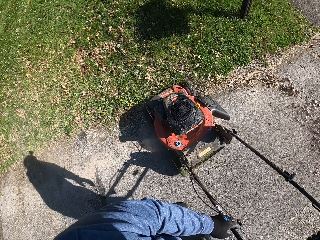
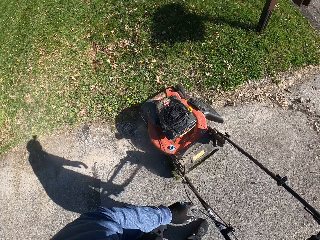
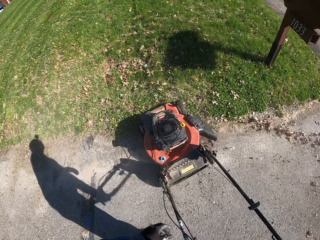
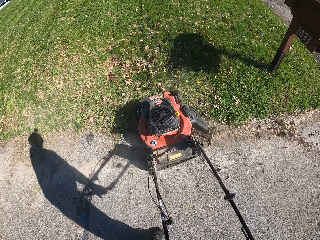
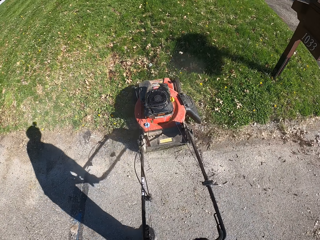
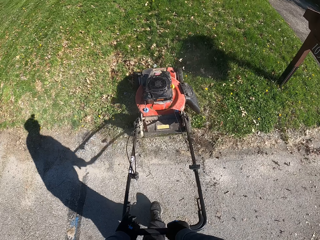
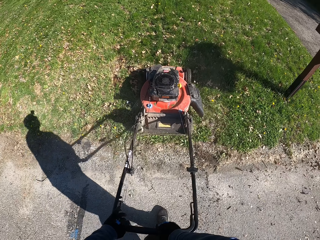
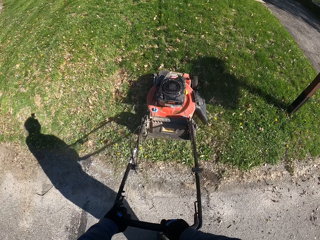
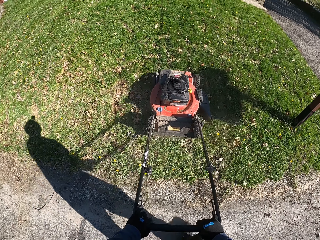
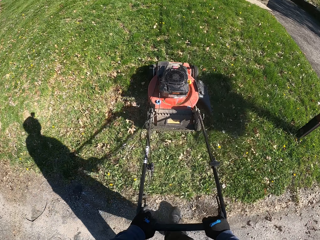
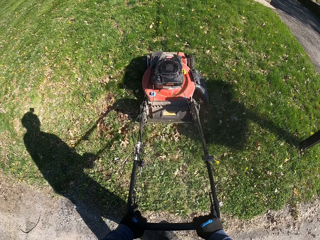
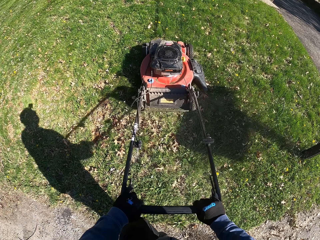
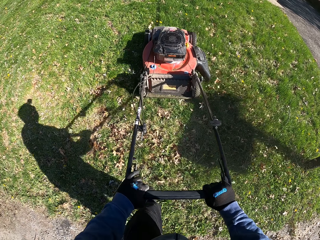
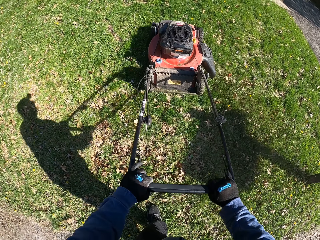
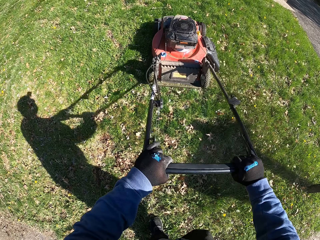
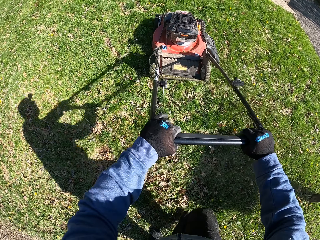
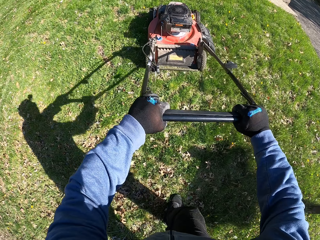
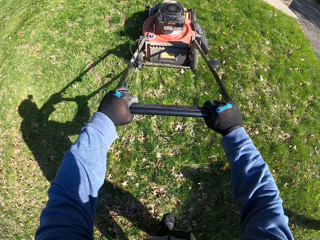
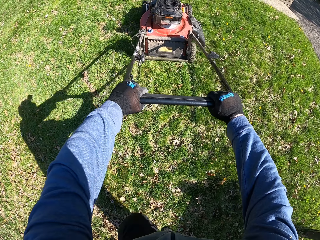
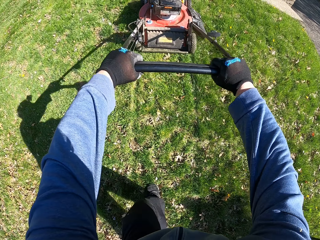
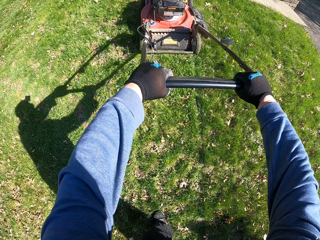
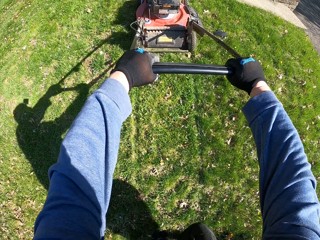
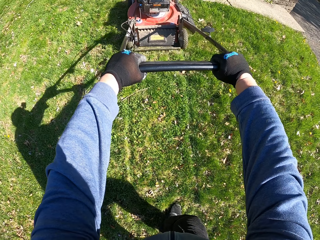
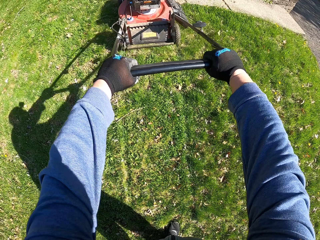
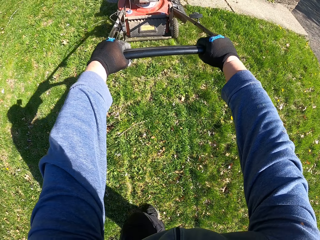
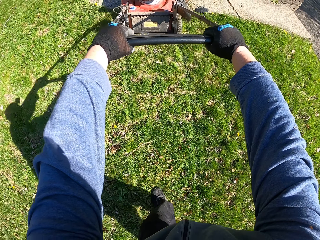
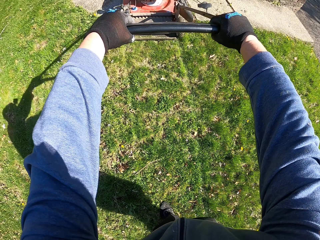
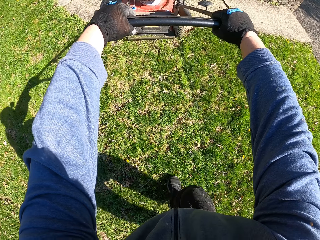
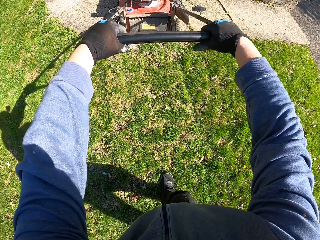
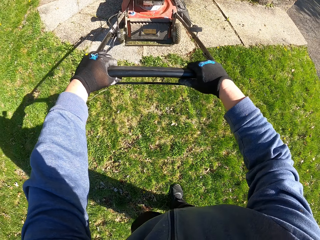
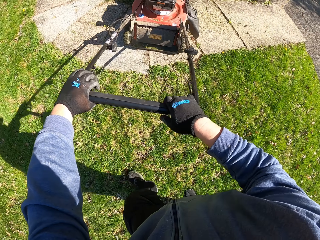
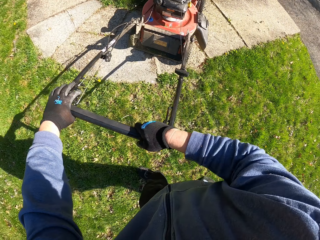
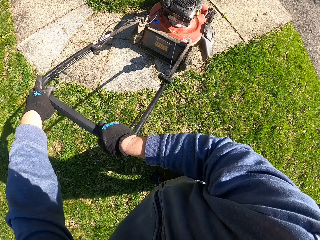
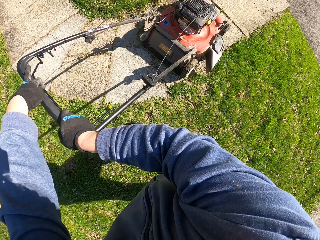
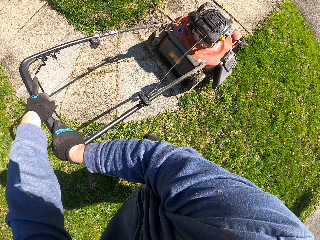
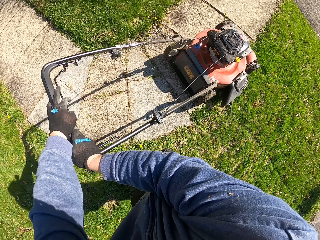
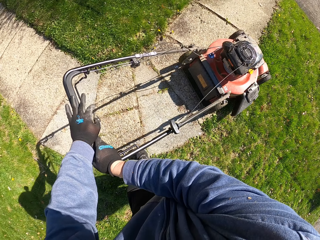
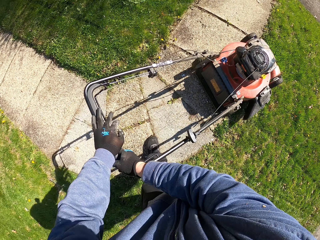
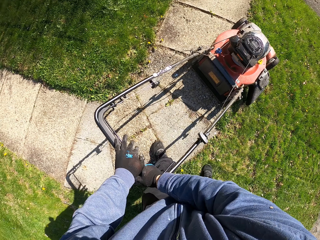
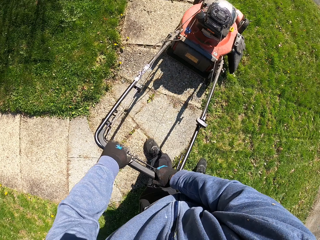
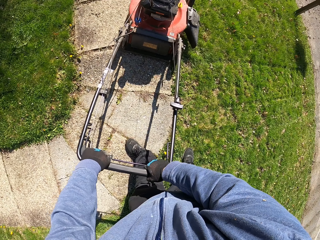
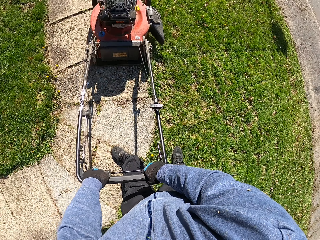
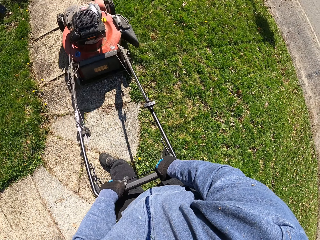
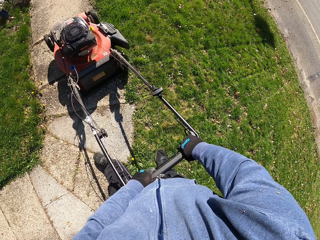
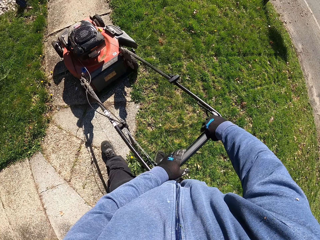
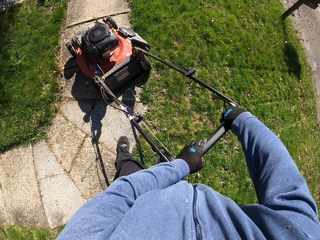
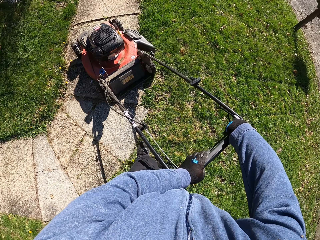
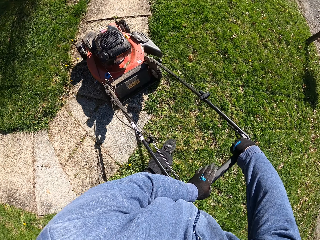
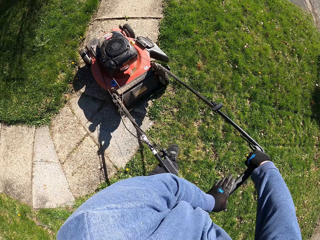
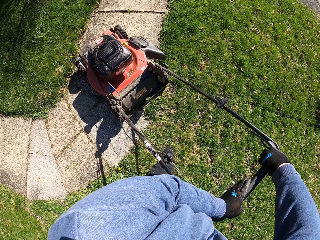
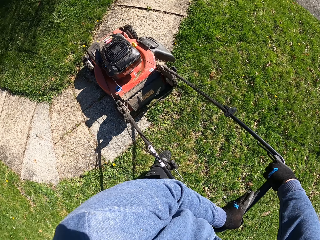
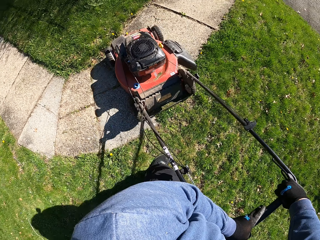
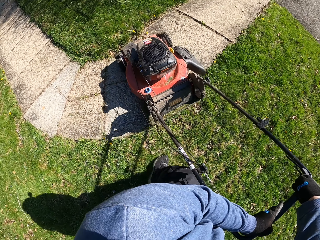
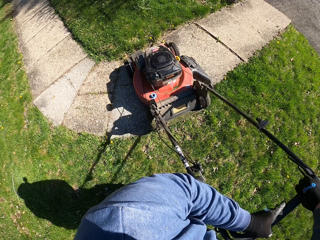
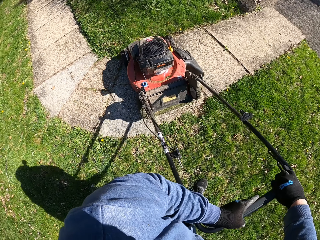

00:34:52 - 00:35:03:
The camera wearer mows the grass with the lawn mower. They push the lawn mower on a pathway. They turn the lawn mower.

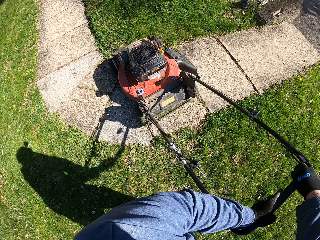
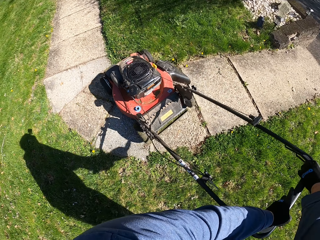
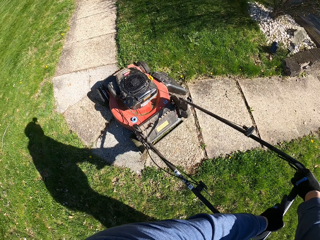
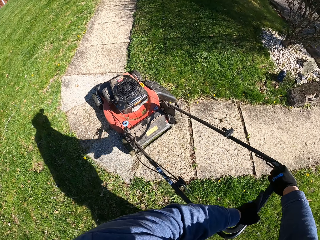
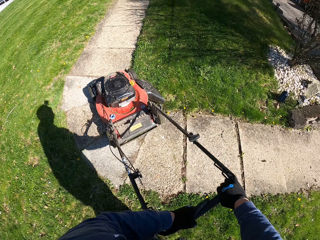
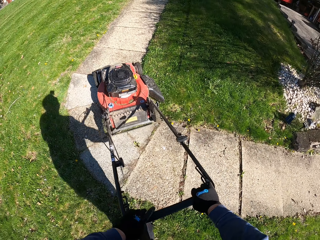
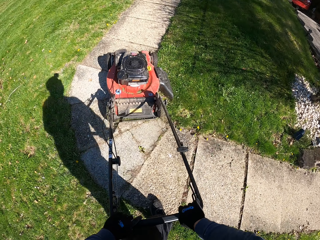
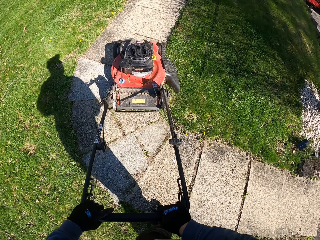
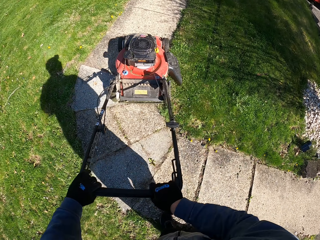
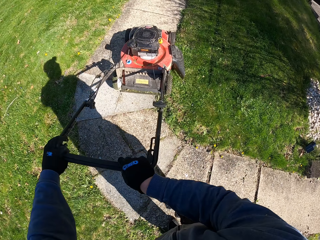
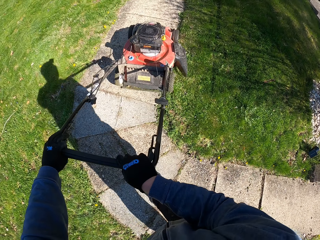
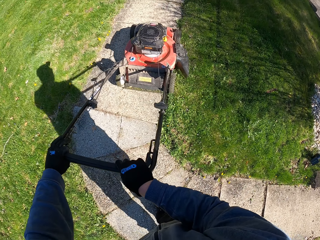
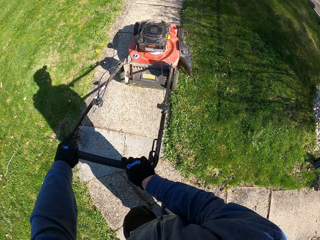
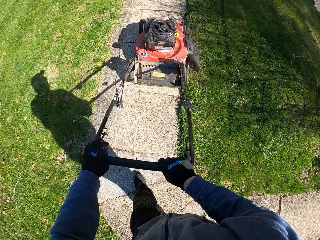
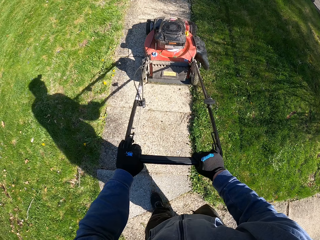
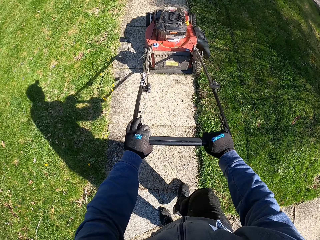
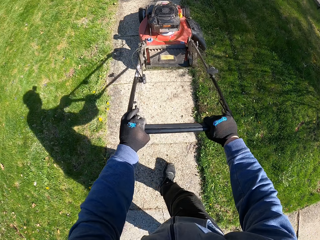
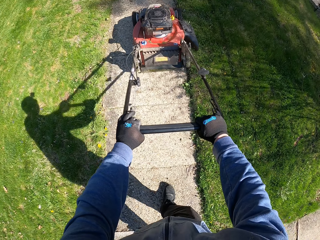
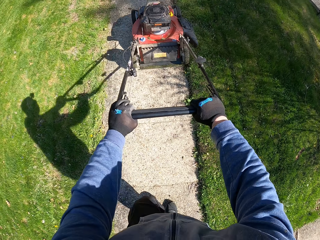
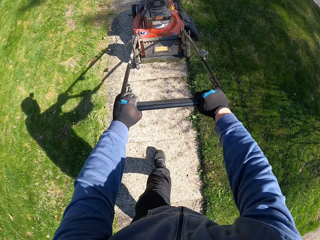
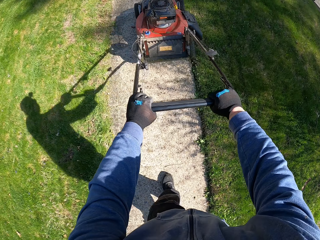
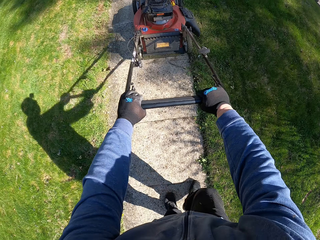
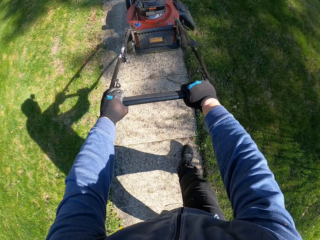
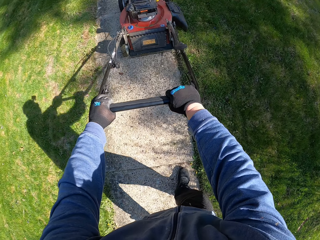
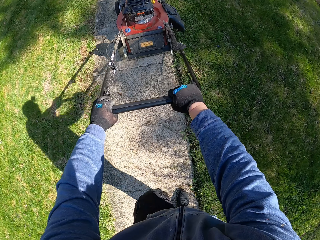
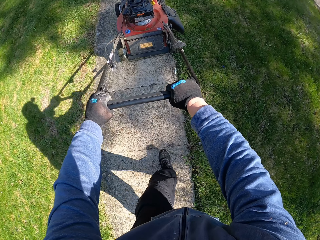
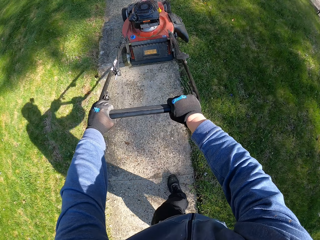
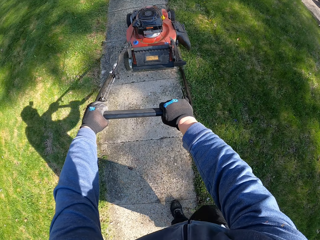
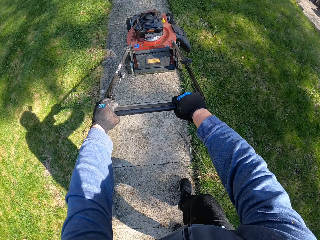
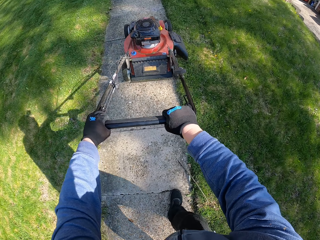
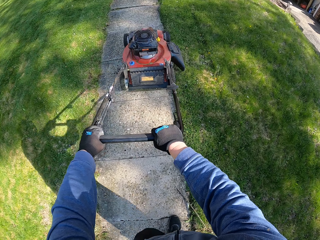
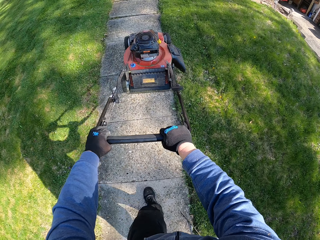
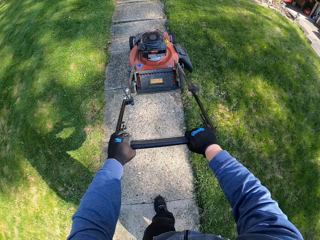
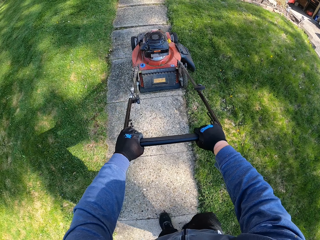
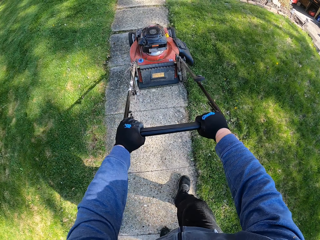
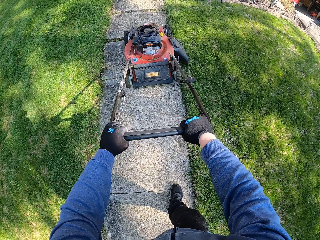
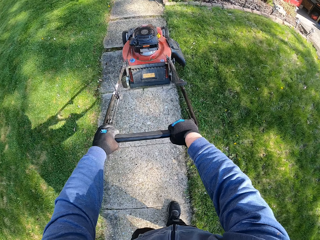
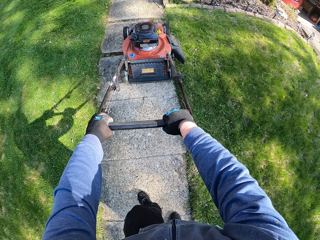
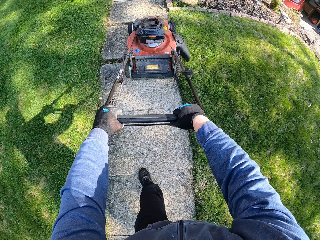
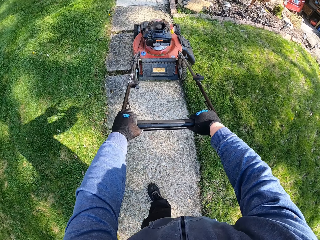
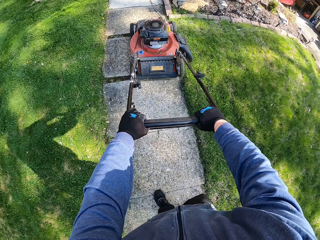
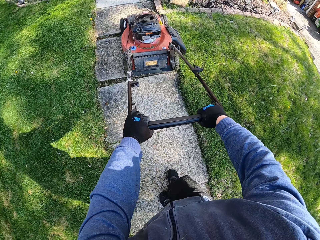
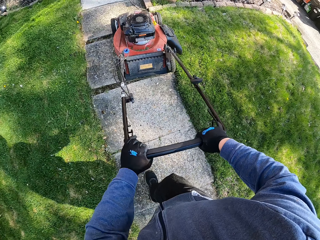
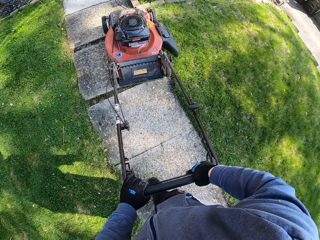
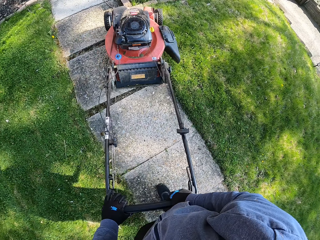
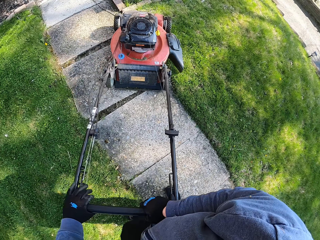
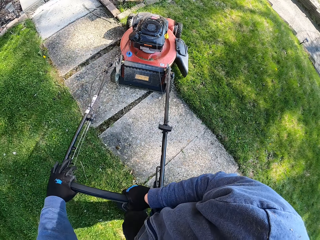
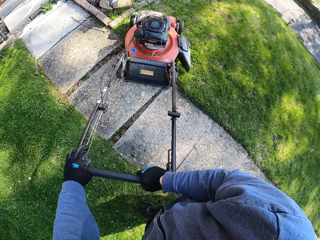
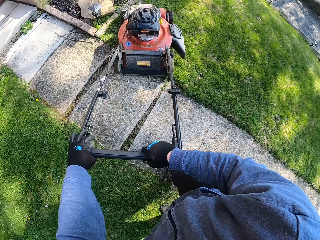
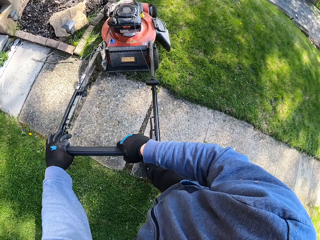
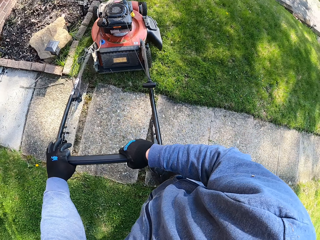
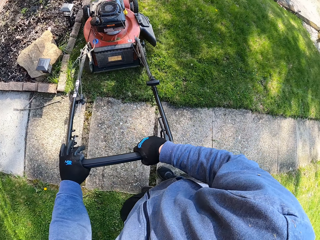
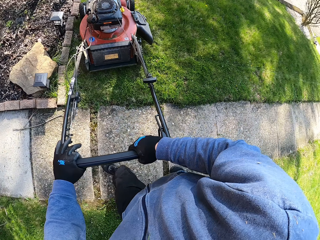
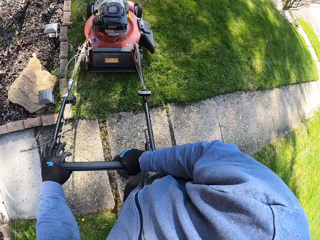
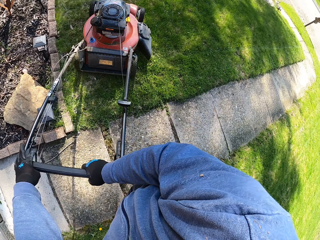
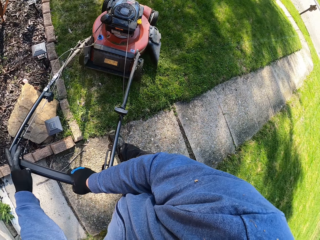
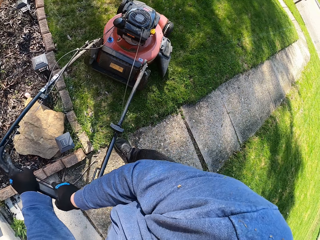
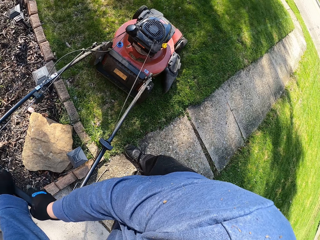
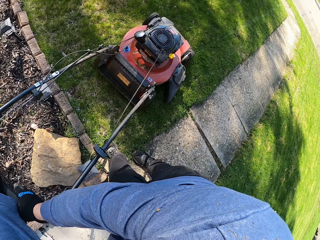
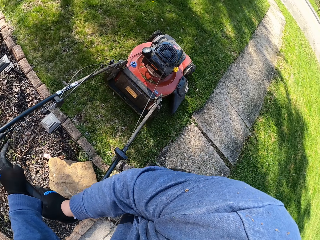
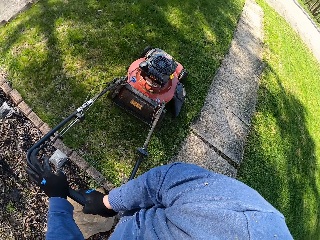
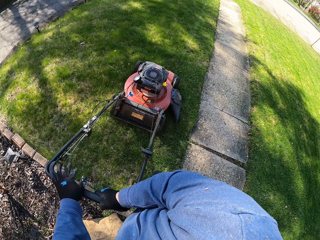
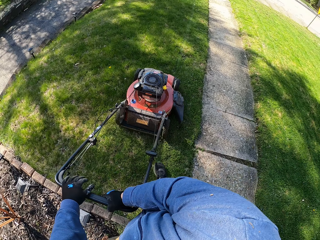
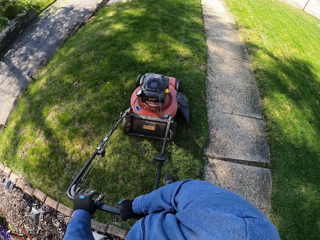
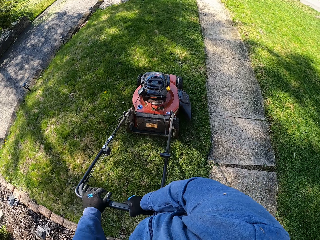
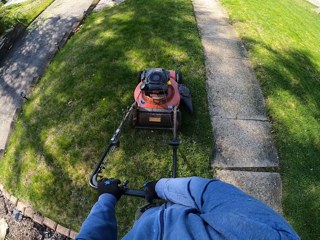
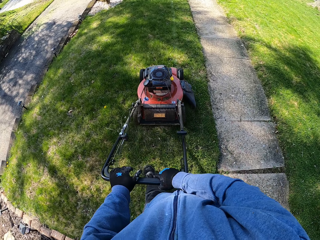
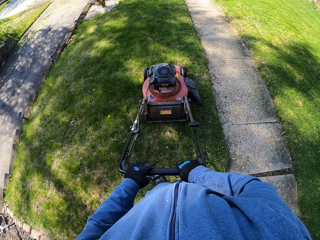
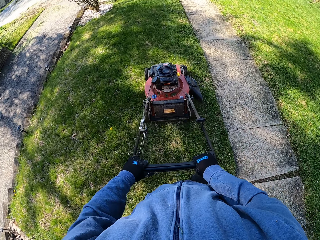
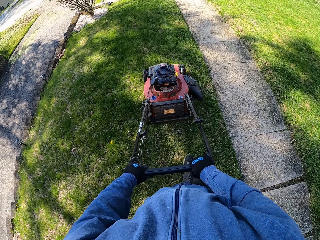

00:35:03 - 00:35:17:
The camera wearer drives the lawn mower on the pavement. They mow the grass with the lawn mower. They turn the lawn mower.
